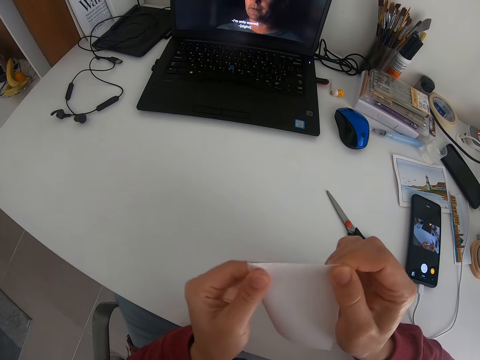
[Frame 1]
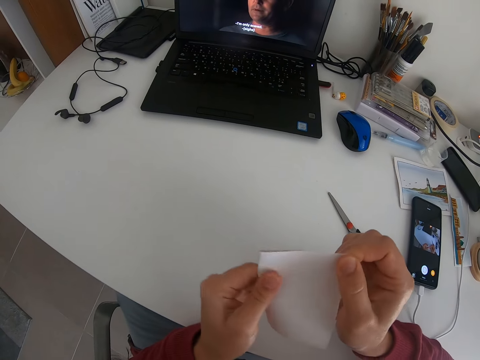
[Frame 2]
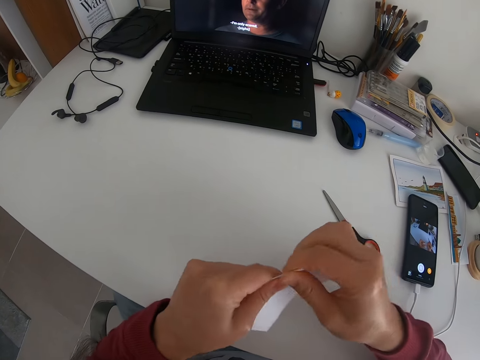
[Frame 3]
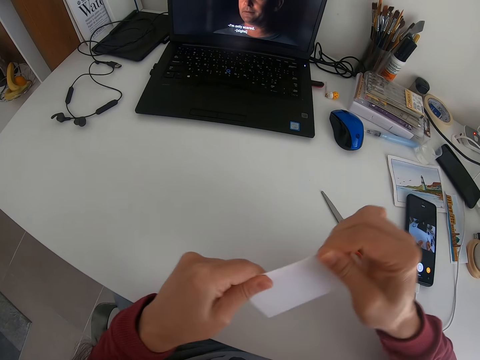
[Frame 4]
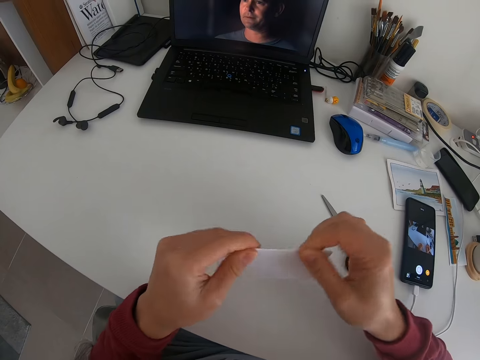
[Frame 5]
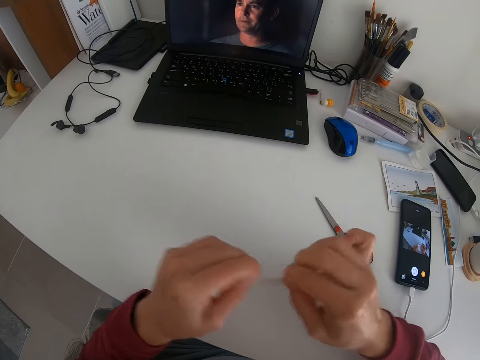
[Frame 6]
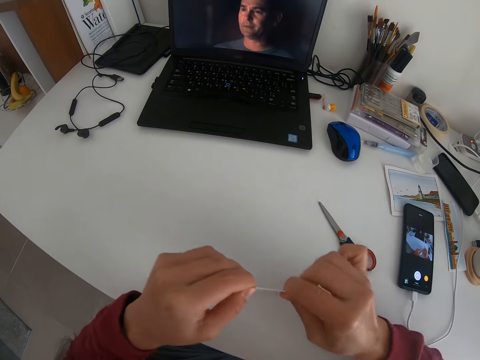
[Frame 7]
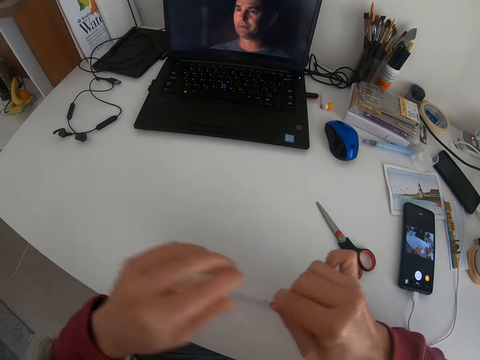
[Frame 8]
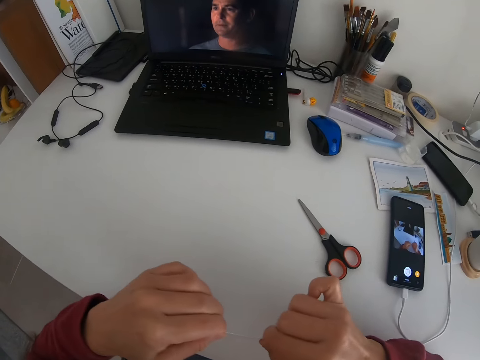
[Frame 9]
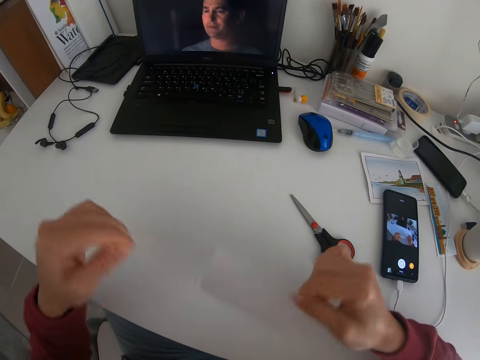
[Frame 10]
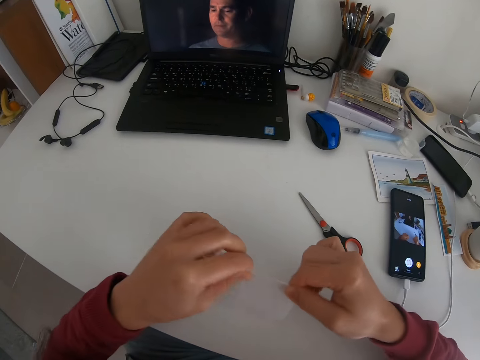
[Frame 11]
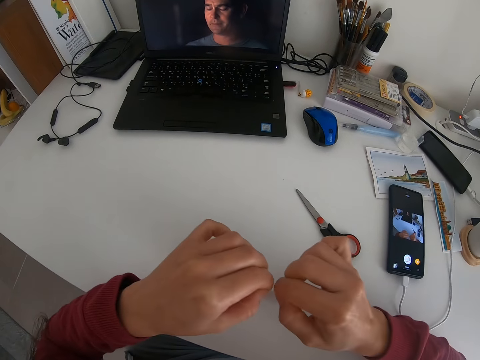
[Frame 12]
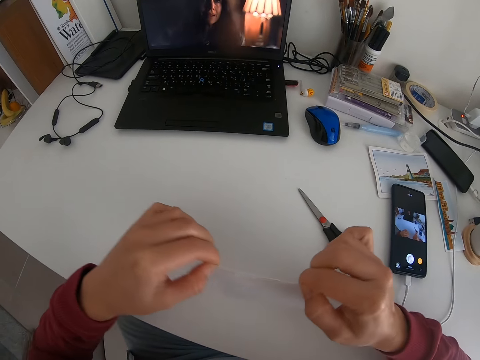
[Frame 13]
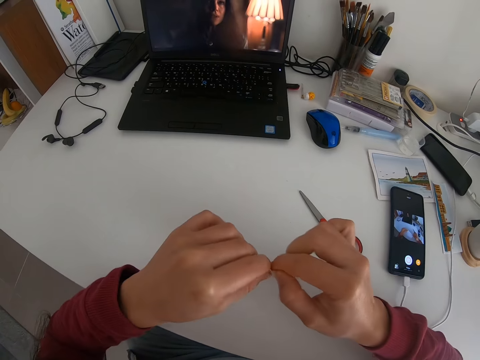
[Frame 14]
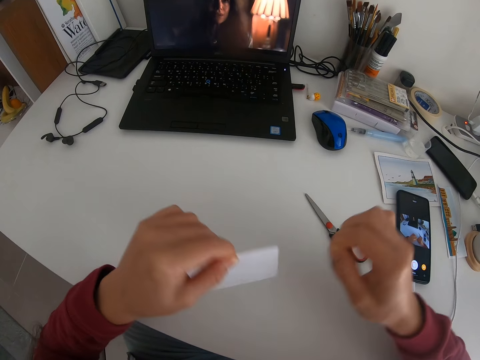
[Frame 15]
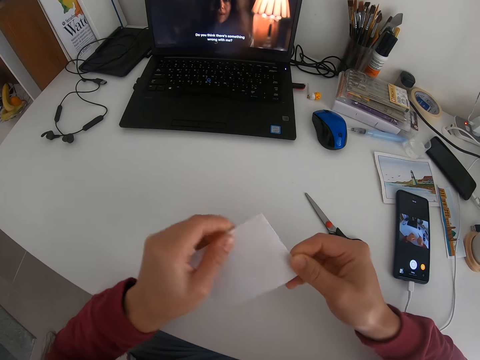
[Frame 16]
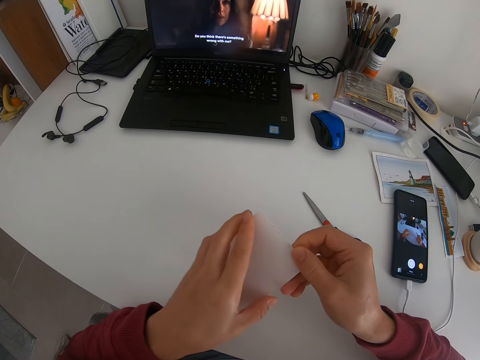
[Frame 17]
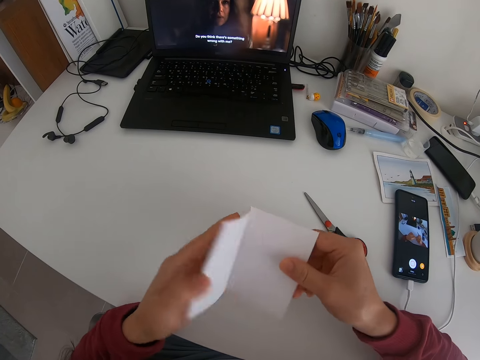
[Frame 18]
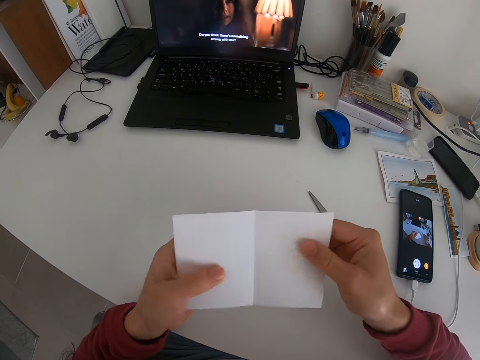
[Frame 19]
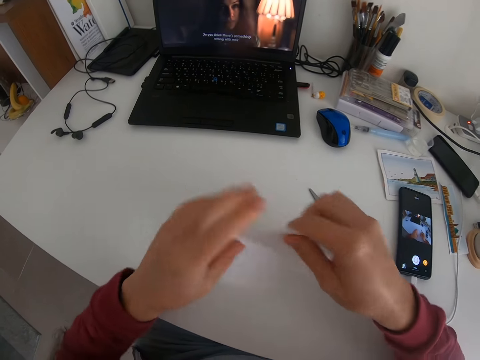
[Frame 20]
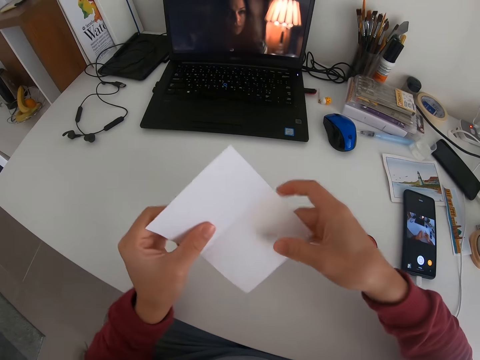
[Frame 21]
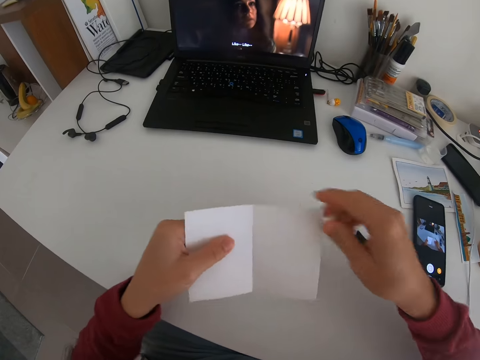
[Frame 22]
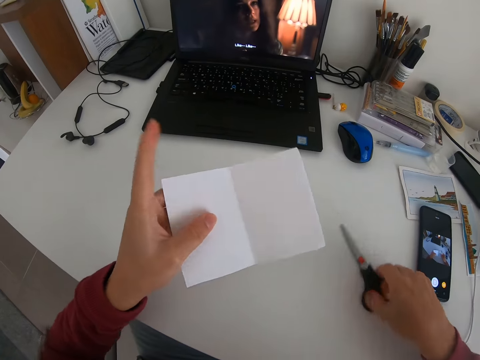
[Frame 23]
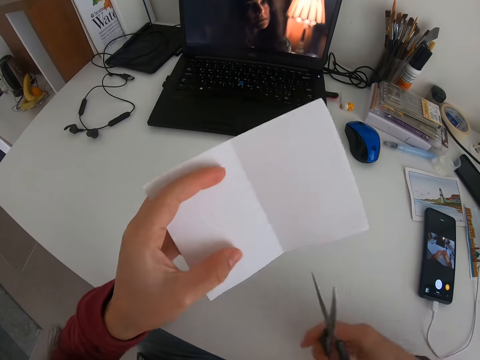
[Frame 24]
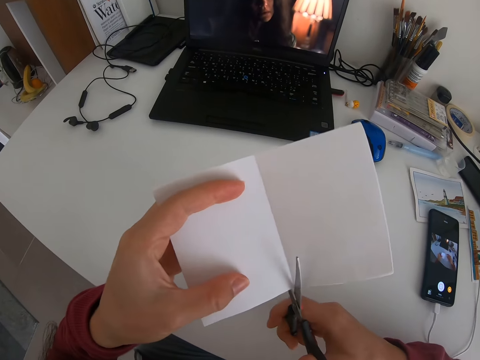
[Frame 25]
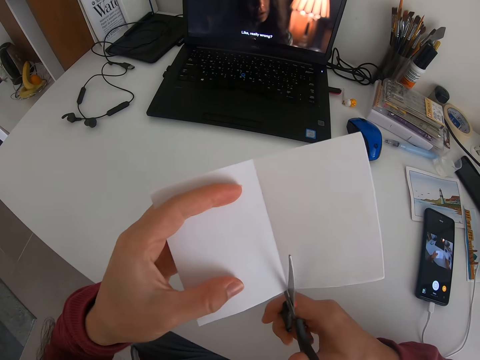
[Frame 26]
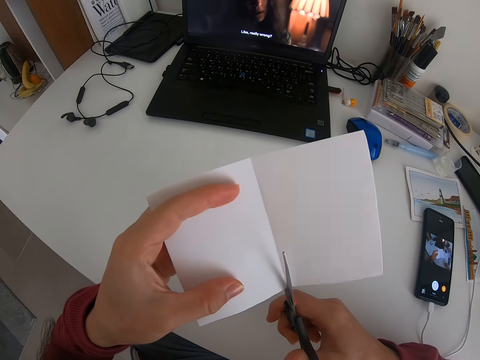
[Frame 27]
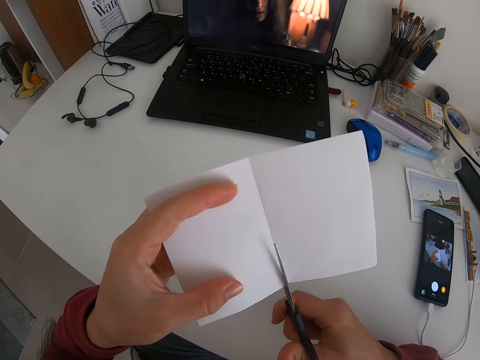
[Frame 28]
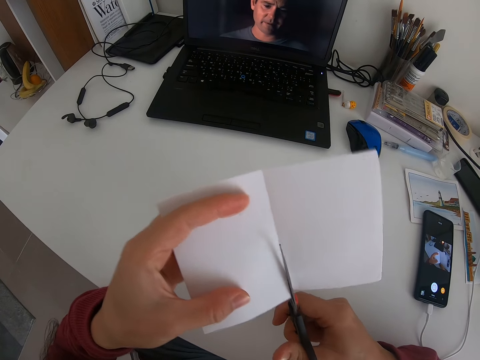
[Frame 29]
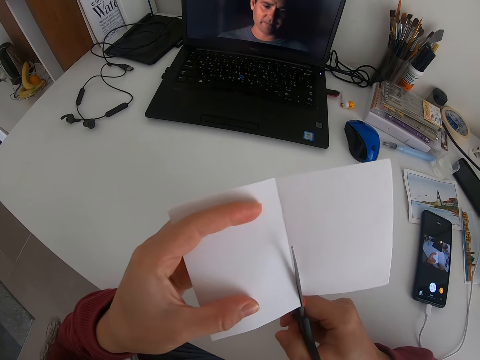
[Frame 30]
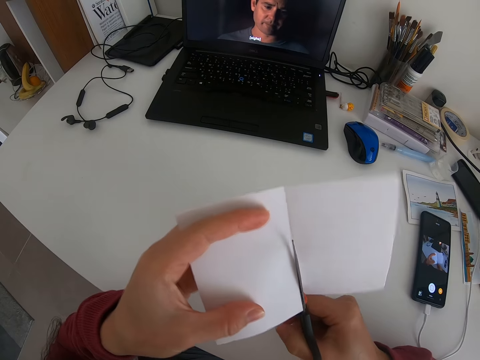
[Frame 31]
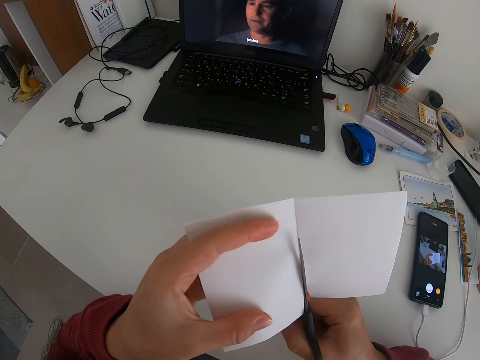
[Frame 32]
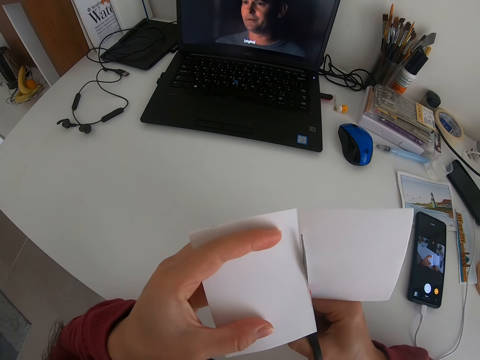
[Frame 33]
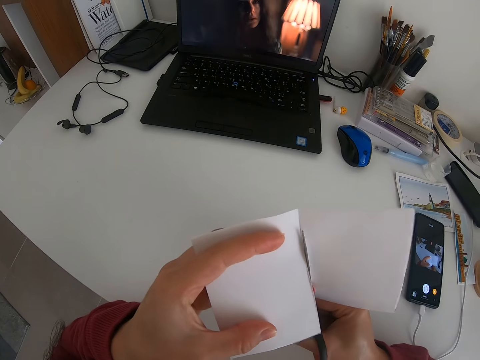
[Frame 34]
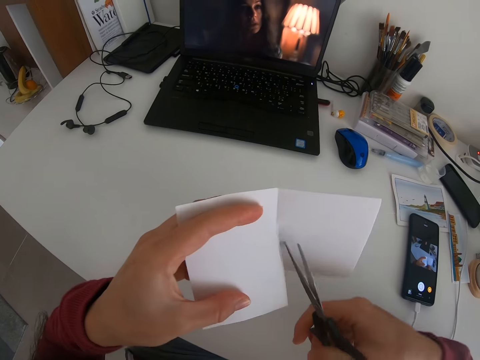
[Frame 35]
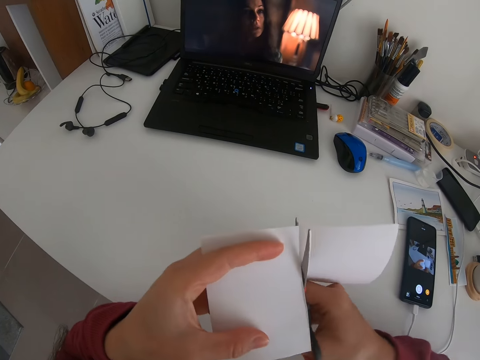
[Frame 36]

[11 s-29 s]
The camera wearer presses a paper. They press the paper repeatedly. They unfold the paper. They pick up a scissors. They cut the paper with the scissors. They cut the paper with the scissors repeatedly.

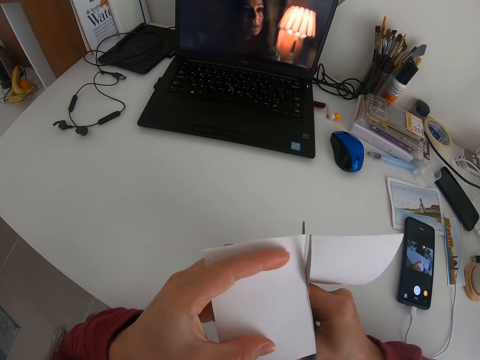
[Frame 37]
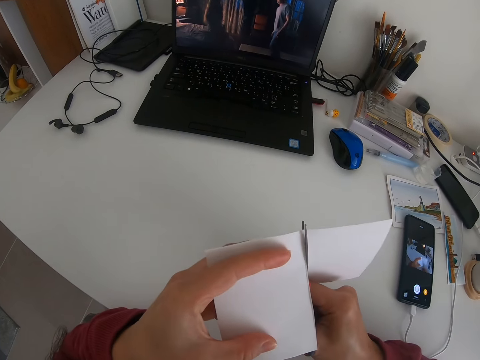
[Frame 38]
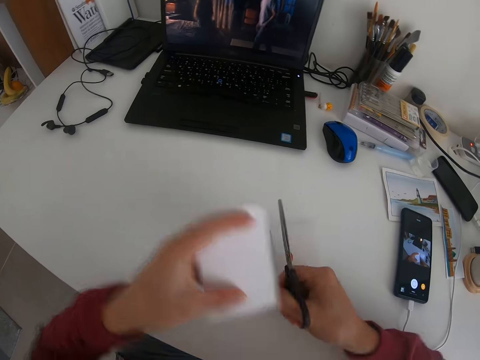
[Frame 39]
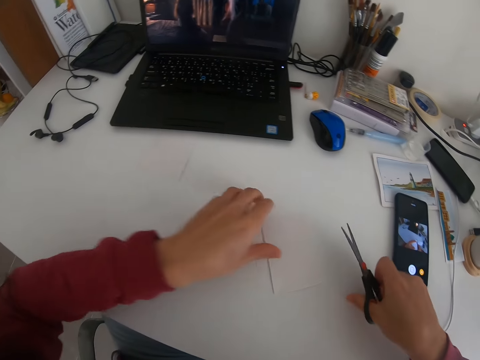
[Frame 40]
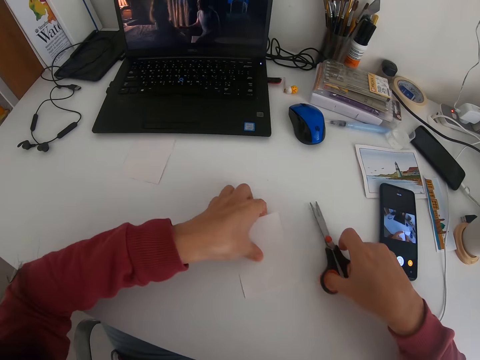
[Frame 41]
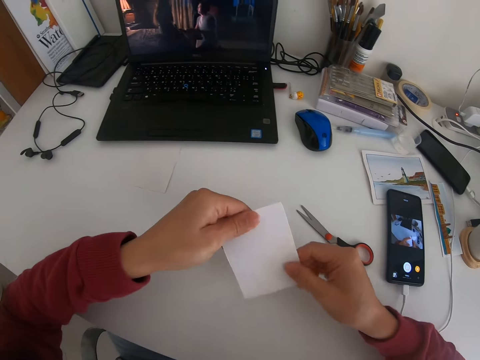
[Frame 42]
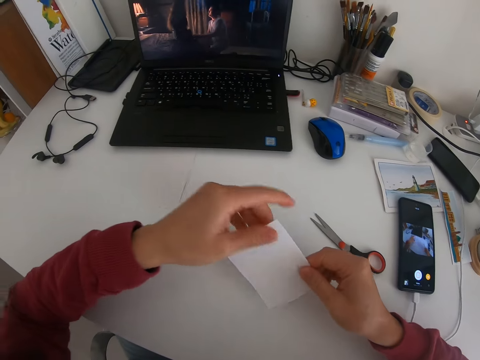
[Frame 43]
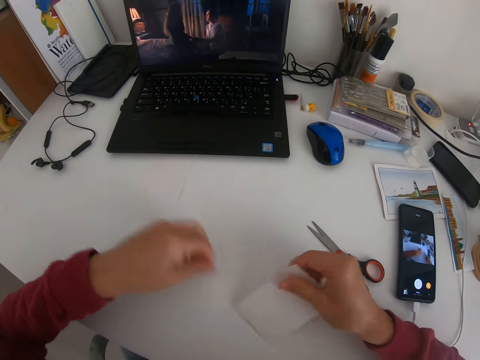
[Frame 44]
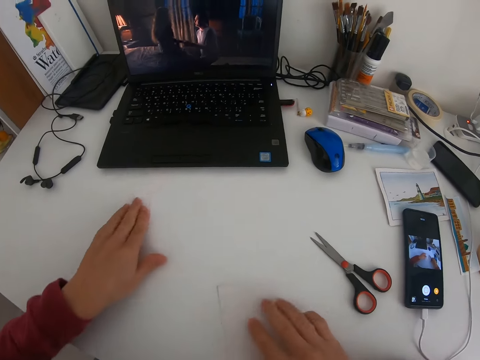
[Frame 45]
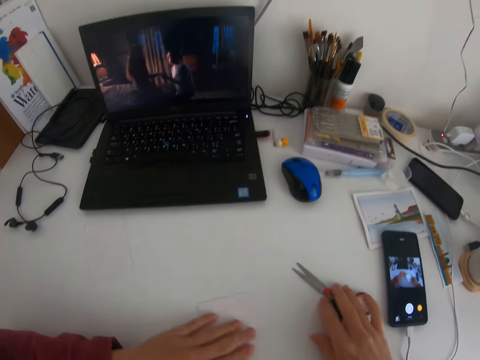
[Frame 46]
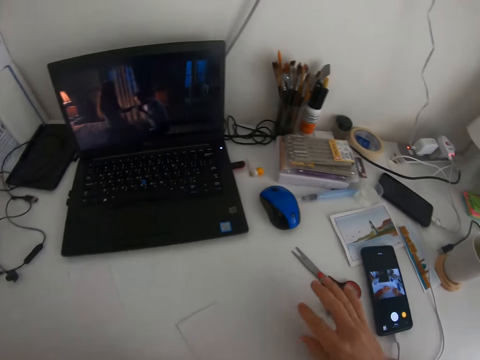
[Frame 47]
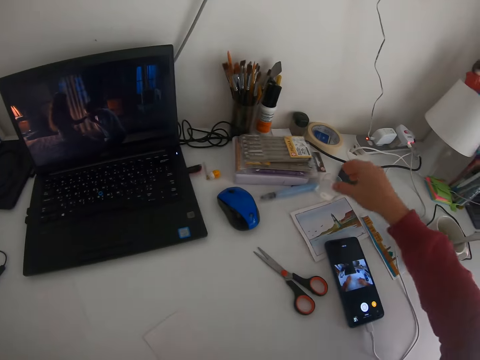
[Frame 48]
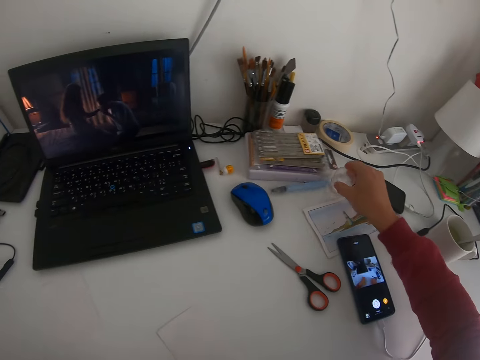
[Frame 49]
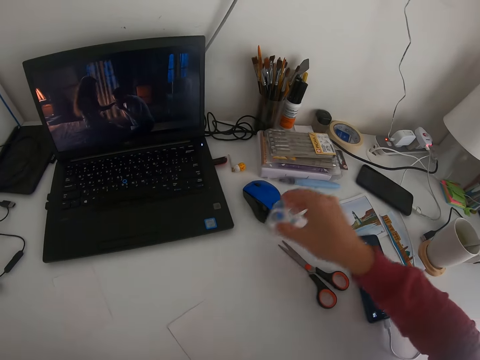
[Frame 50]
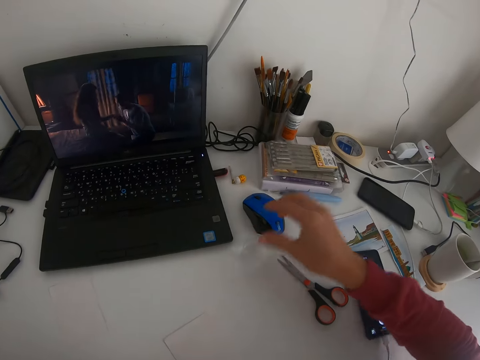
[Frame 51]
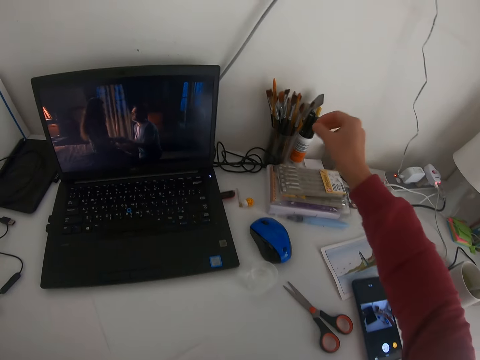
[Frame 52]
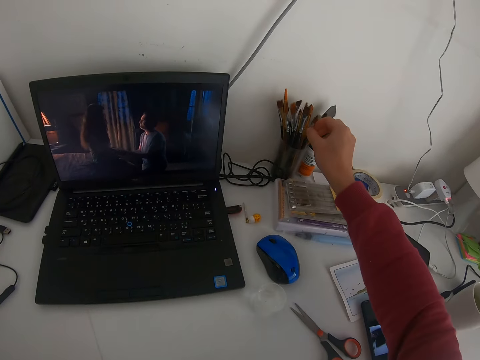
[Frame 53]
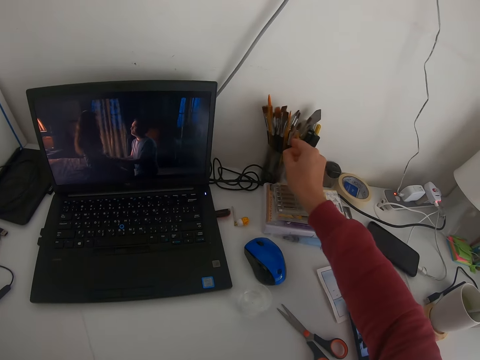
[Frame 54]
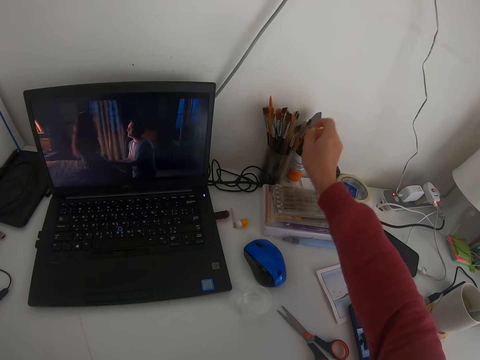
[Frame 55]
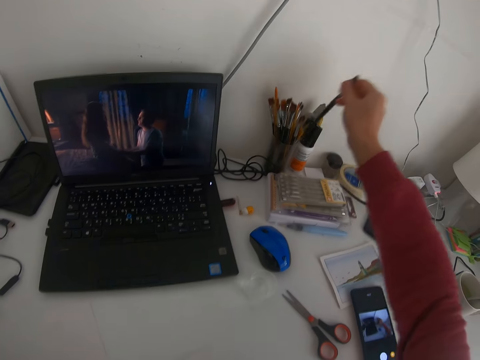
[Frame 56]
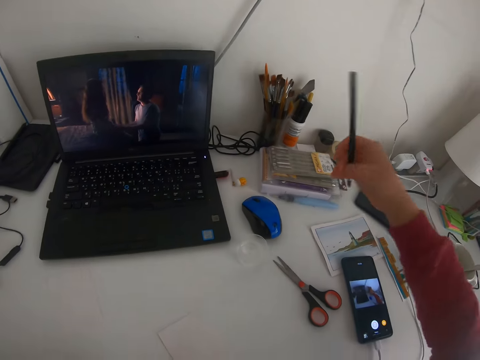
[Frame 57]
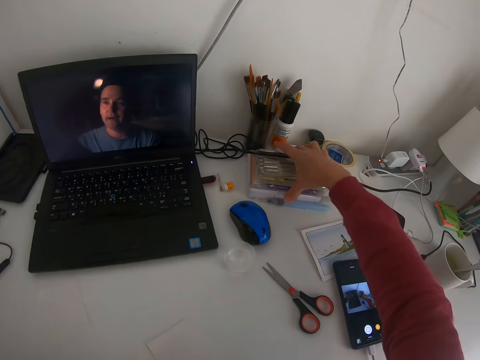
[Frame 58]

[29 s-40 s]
The camera wearer cuts the paper with the scissors. They put the paper on the table. They put the scissors on the table. They pick up a paper. They put the paper on the table. They push the scissors. They pick up a glass of water. They put the glass of water on the table. They pick up a brush.
